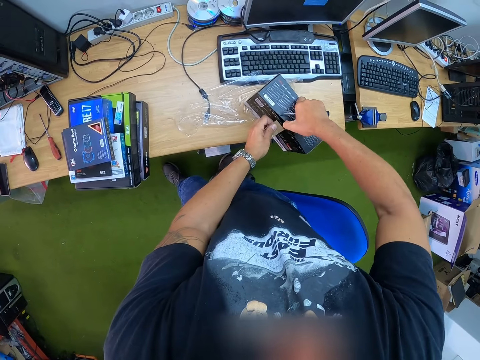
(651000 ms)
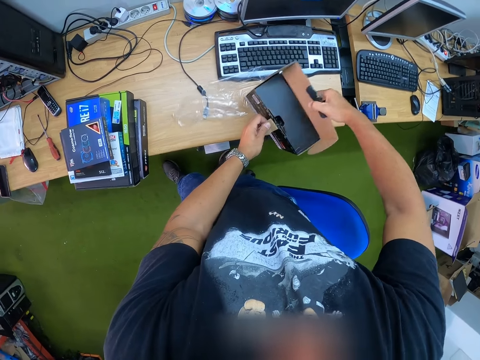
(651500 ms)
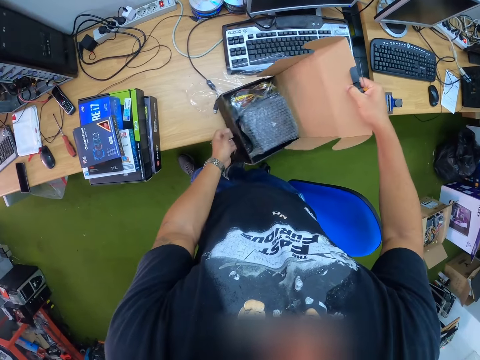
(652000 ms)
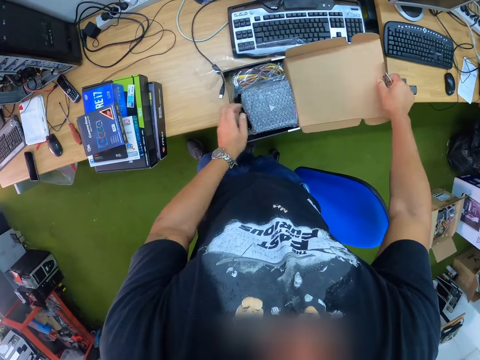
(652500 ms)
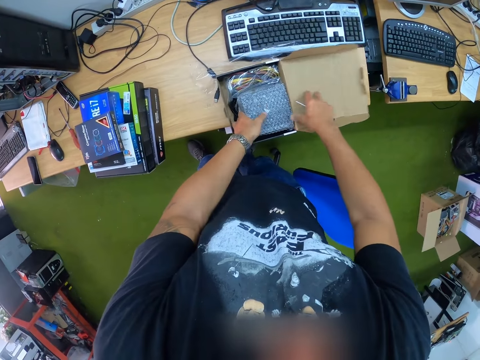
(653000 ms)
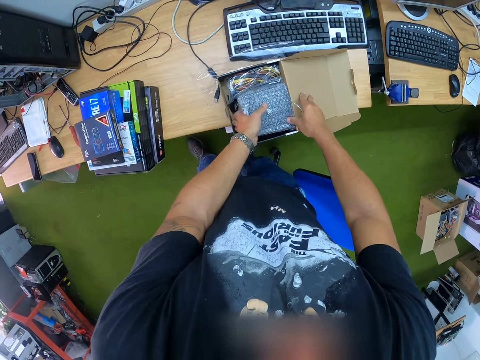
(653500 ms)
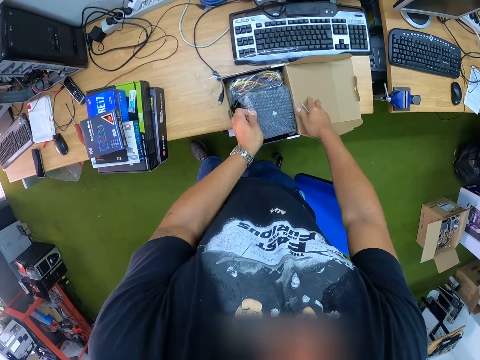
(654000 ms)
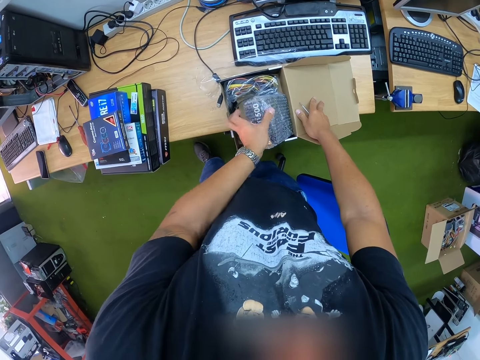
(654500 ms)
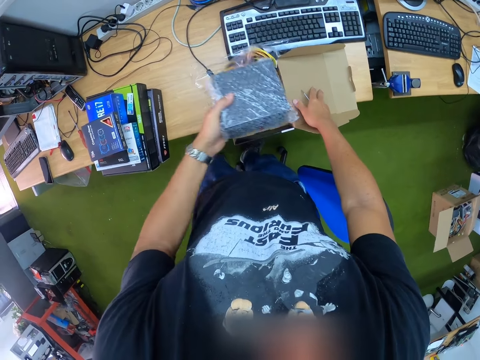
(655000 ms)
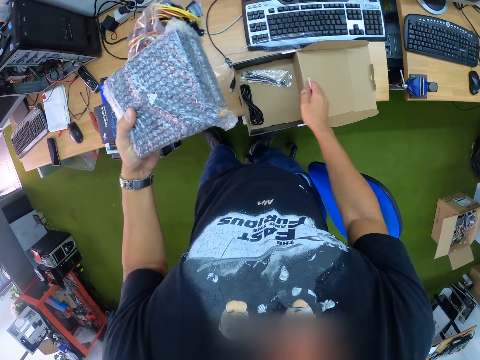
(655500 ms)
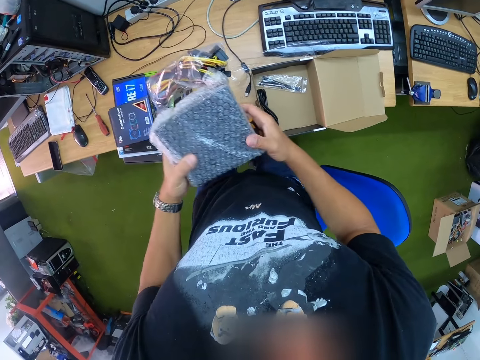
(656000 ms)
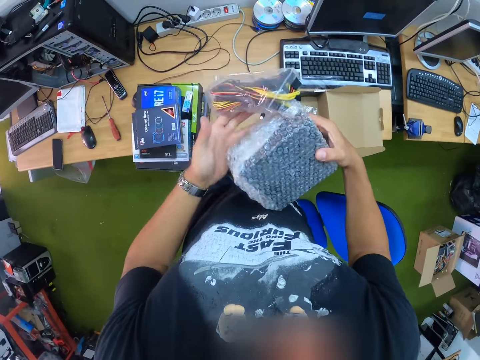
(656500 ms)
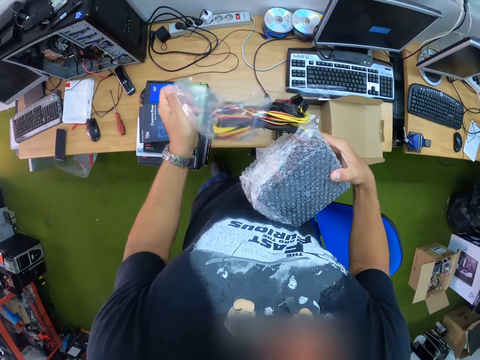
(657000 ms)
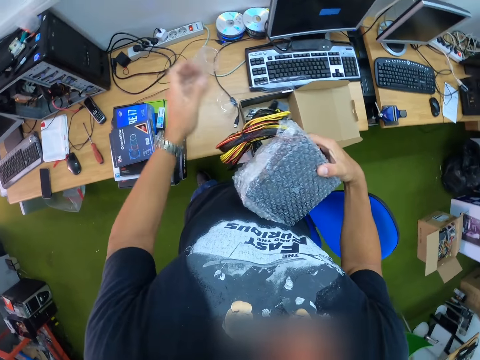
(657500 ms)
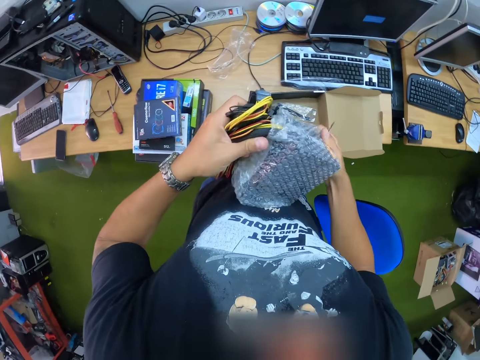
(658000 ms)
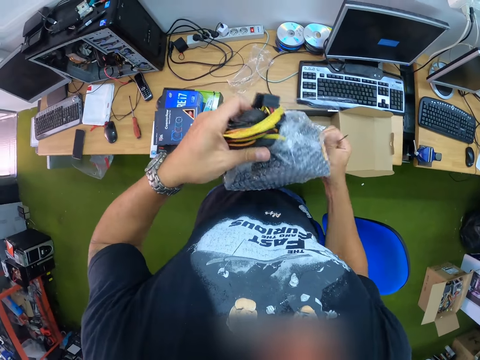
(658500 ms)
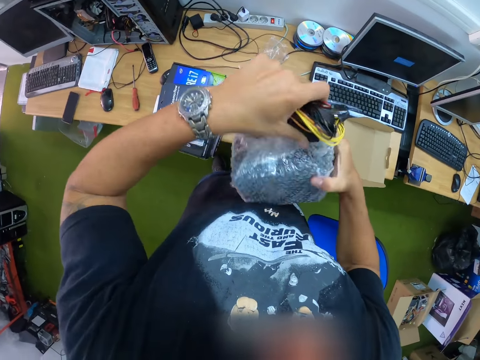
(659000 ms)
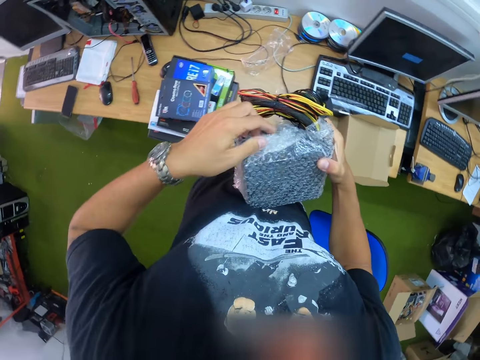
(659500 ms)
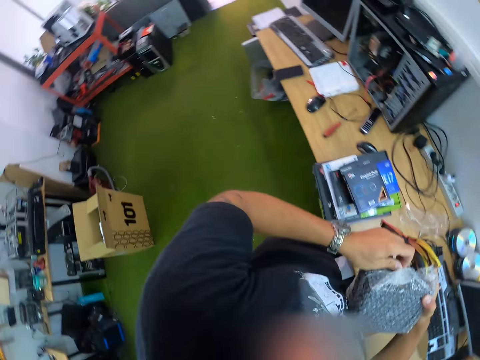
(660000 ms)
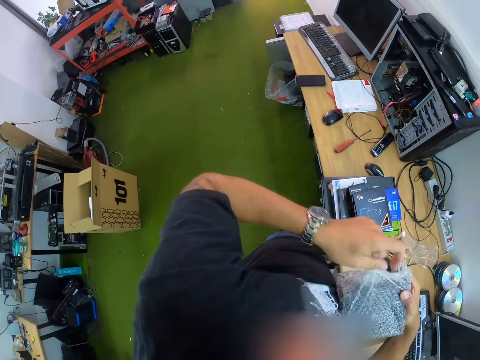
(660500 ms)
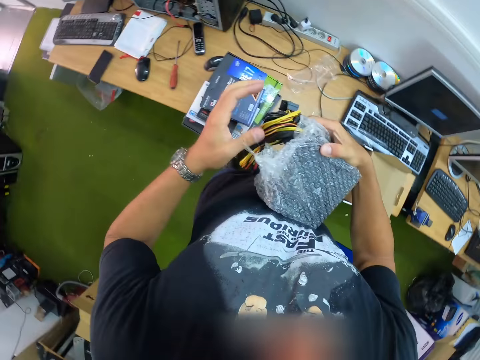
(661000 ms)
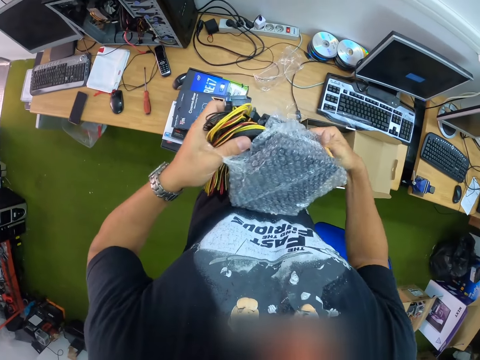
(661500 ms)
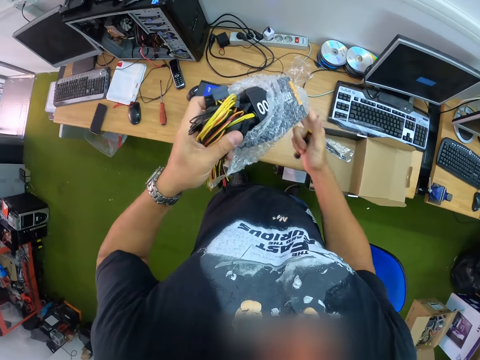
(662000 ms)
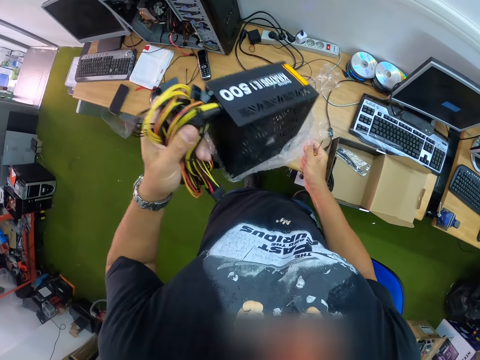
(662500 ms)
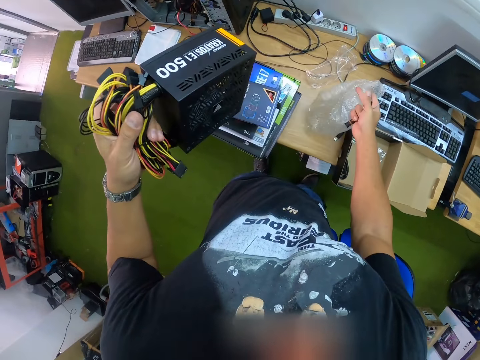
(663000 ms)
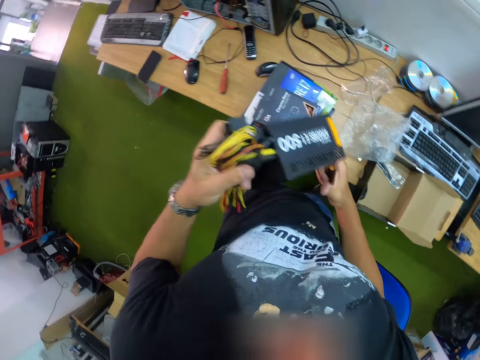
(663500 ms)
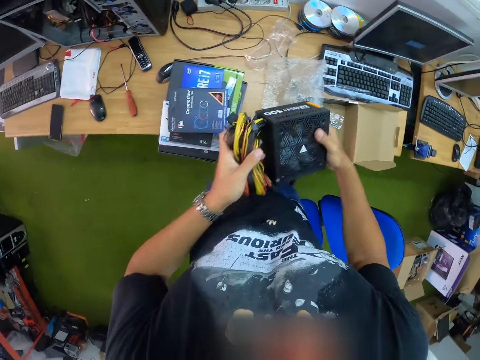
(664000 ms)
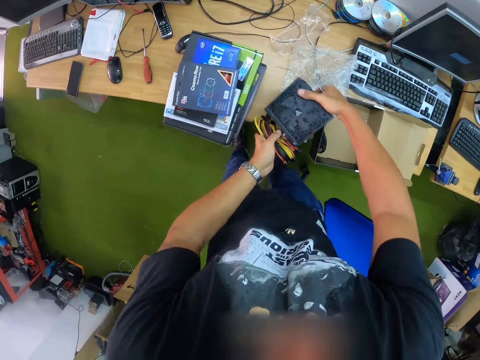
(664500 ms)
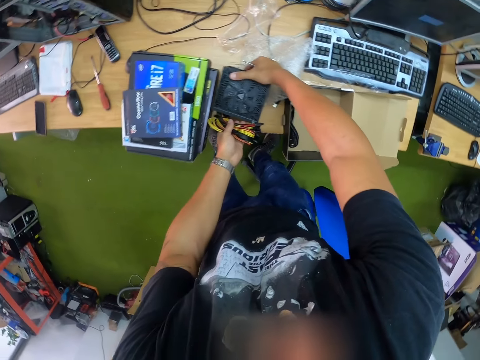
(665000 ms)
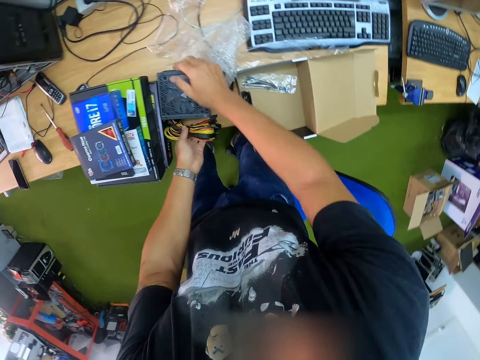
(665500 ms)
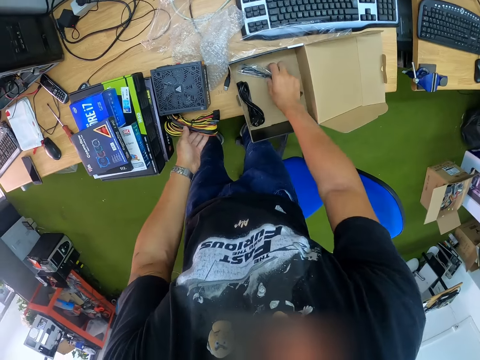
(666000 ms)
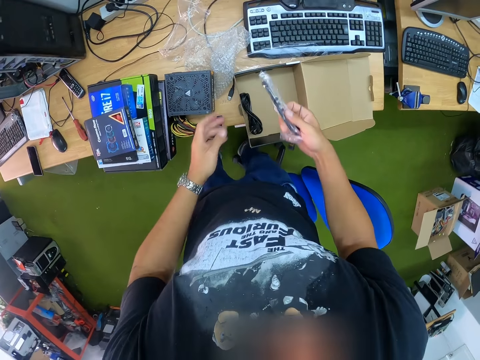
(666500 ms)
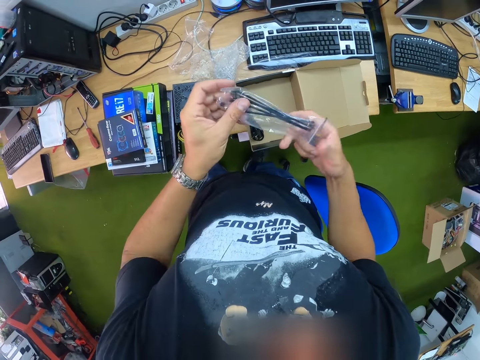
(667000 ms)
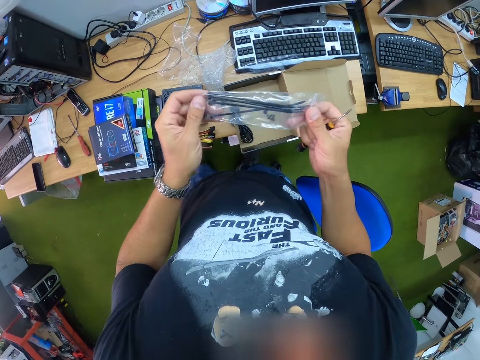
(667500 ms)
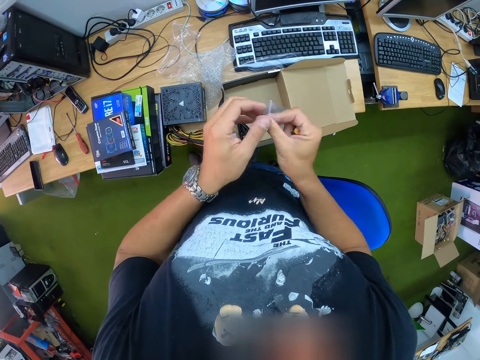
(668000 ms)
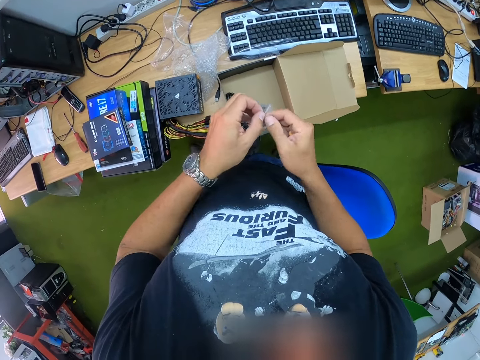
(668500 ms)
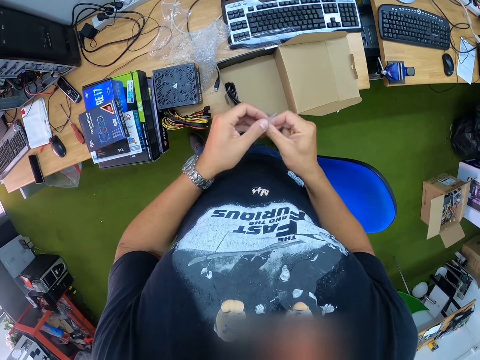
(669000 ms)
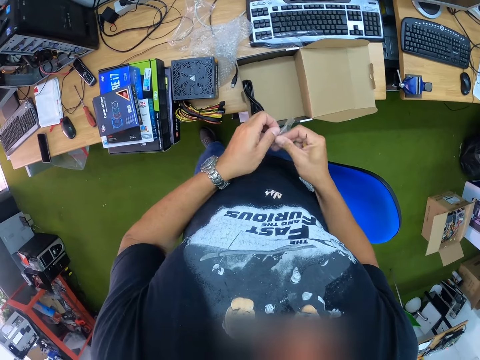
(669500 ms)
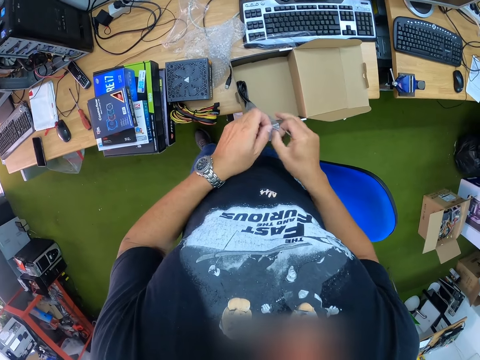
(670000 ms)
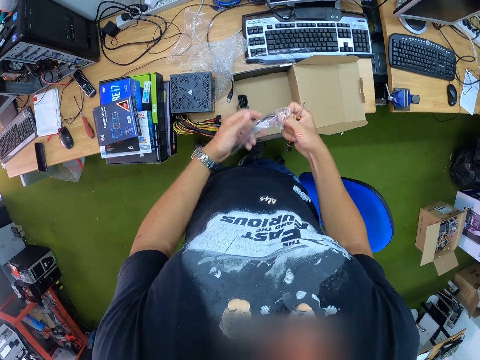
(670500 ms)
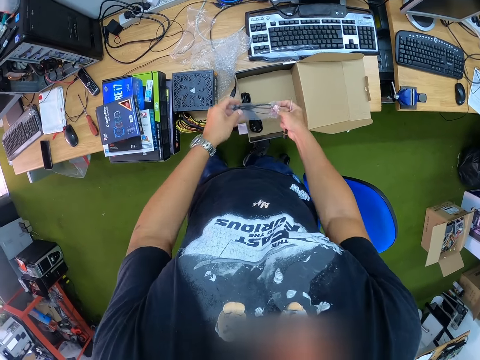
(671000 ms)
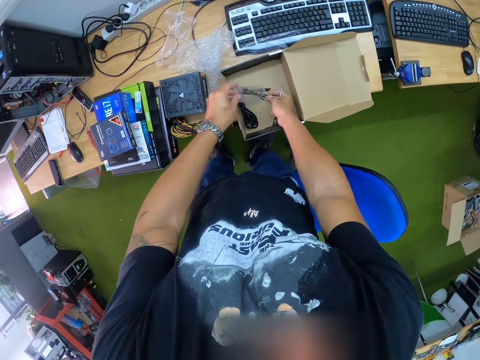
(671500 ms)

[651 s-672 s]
The camera wearer picks the computer module from the box with his left hand. He removes a polymer bag on the computer module with both hands. He drops the polymer bag on the table with his left hand. He removes the polymer bag on the computer module with both hands. He drops the polymer bag on the table with his right hand. He drops the computer module on the table with both hands. He picks a screw bag from the computer module pack with his right hand. He picks a cable from the box. He unseals the tie cable. He opens the screw bag with both hands. He pours the screws from the screw bag into the computer module pack with both hands.

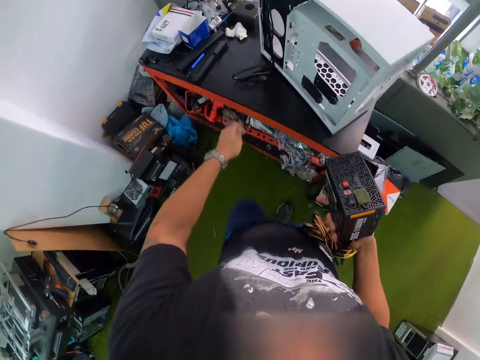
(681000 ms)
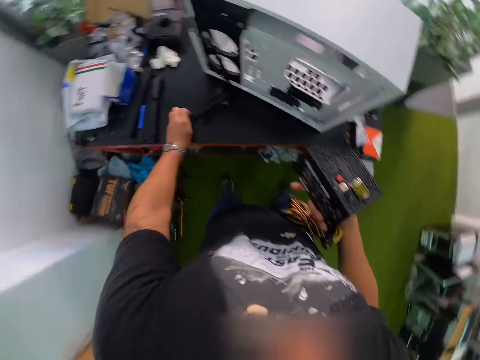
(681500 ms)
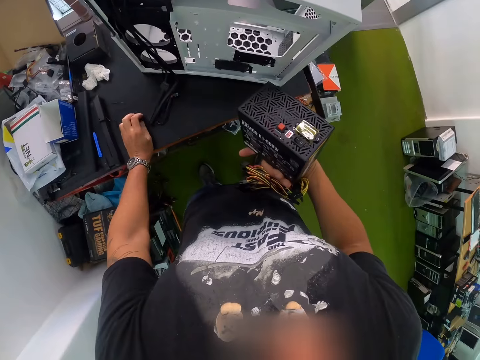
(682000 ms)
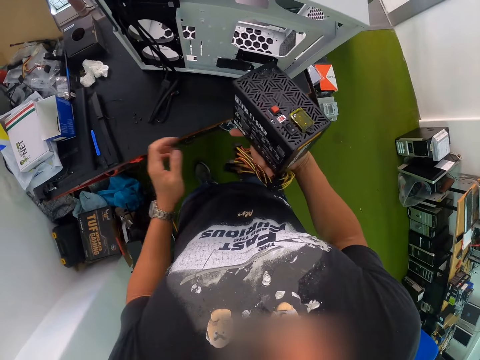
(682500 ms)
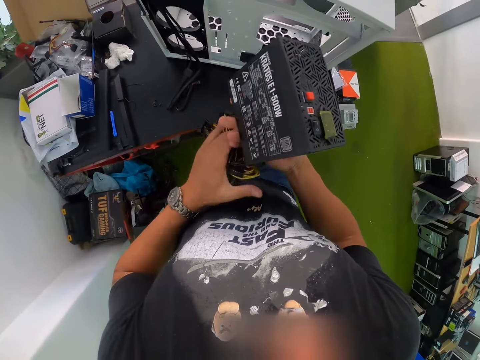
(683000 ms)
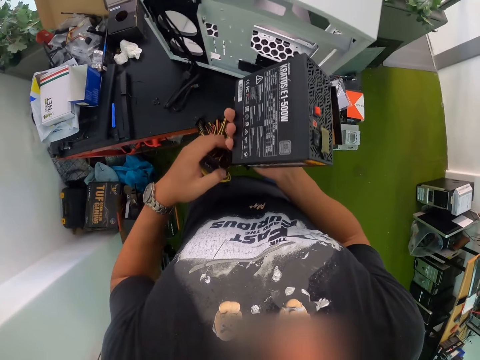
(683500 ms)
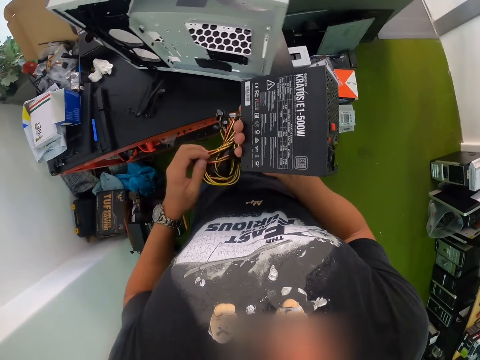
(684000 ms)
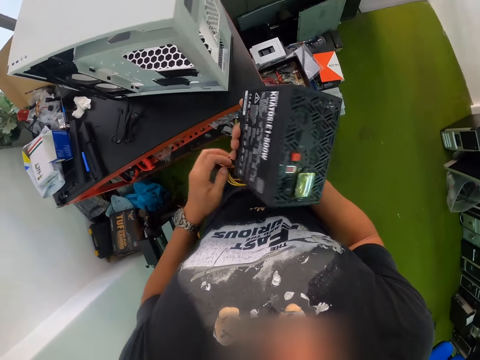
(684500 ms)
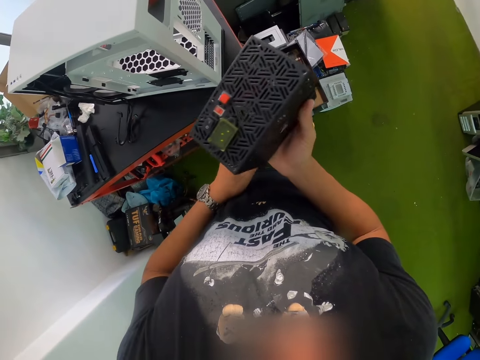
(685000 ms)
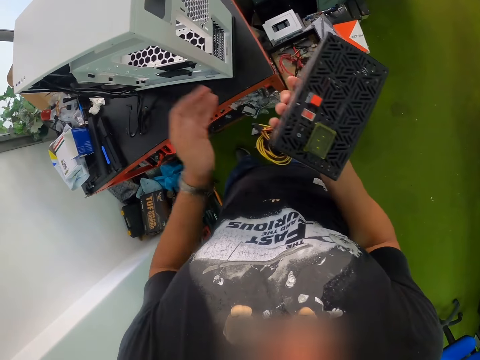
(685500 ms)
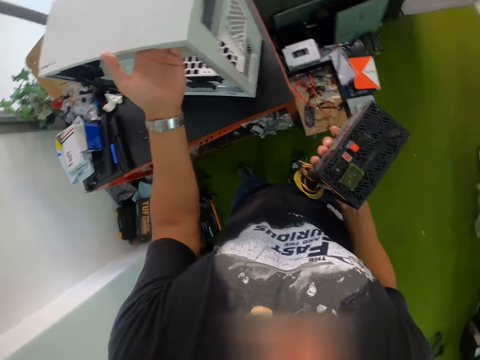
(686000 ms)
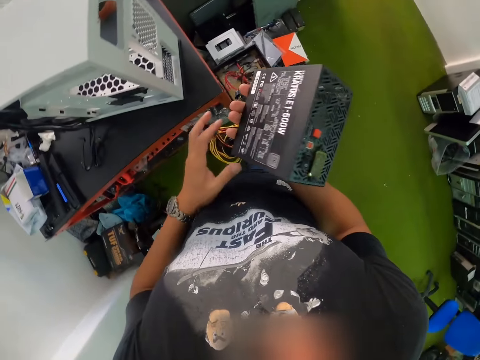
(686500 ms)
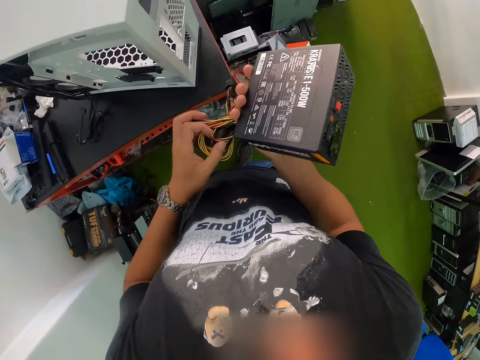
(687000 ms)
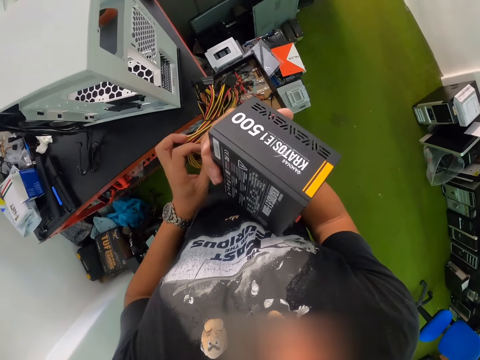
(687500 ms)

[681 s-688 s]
The camera wearer drops the tie cable knots. He pours the screws on the table with his right hand. He inspects the computer module or power supply unit with both hands. He touches the power supply unit. He touches the computer case on the table with his left hand.
